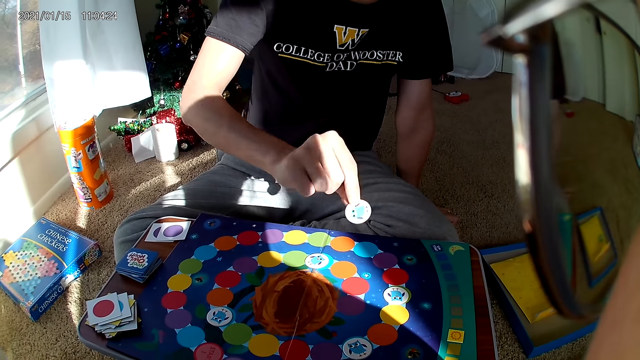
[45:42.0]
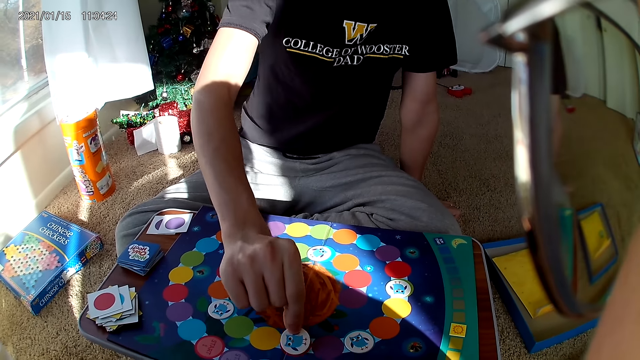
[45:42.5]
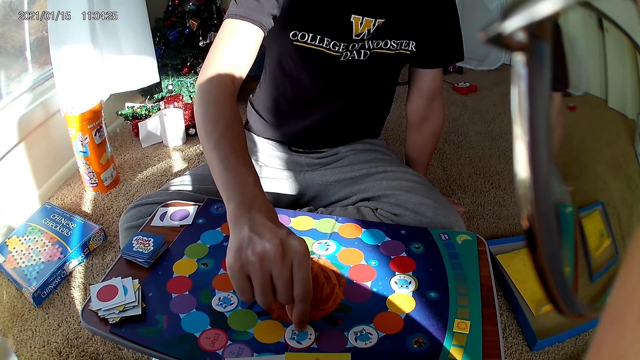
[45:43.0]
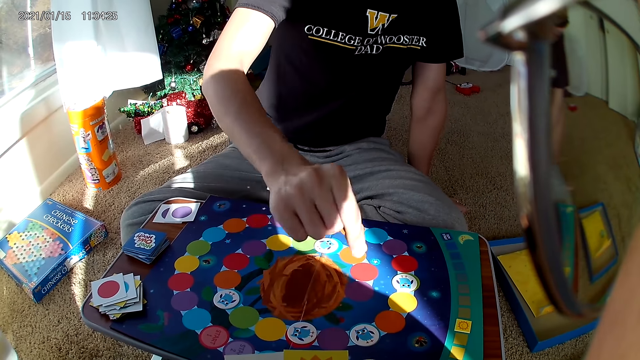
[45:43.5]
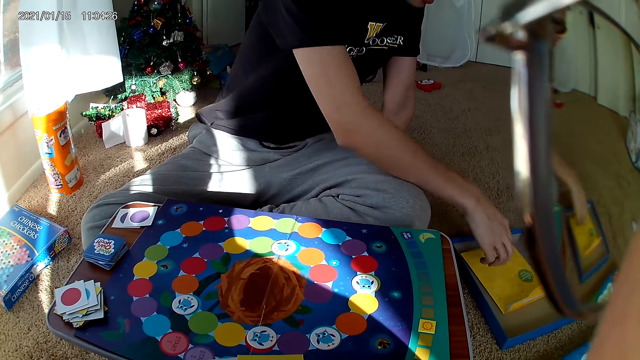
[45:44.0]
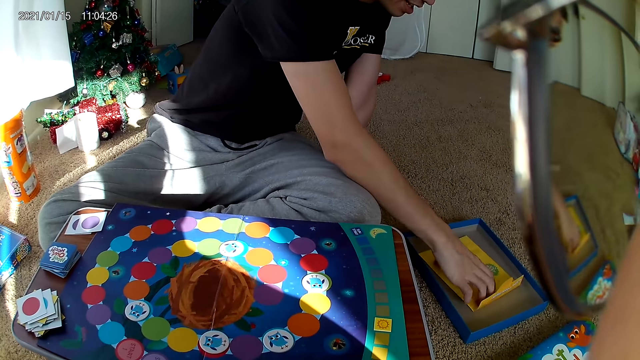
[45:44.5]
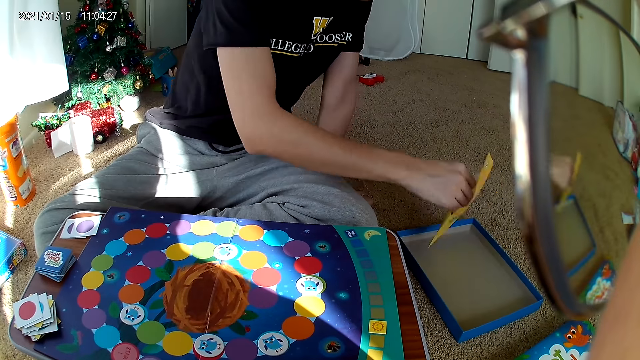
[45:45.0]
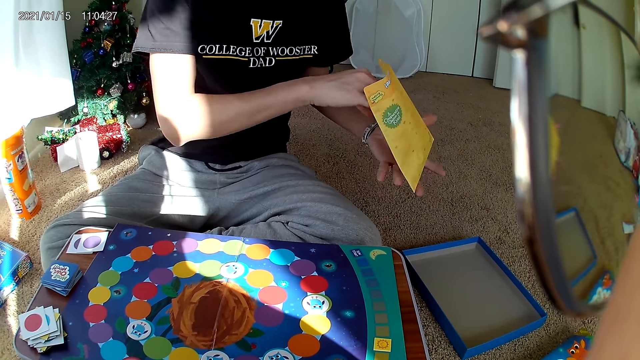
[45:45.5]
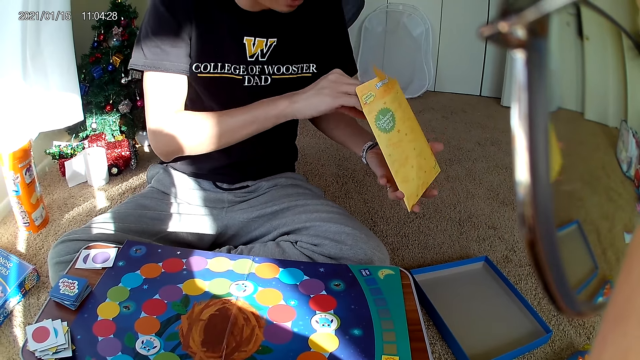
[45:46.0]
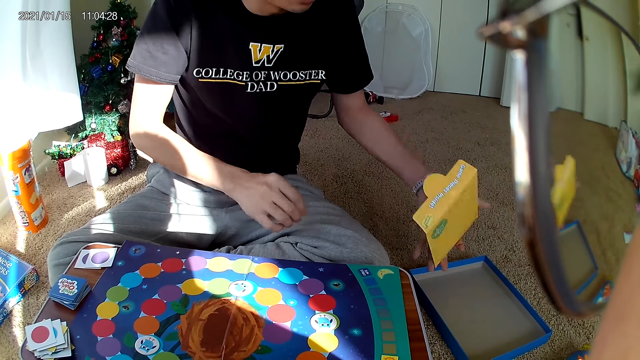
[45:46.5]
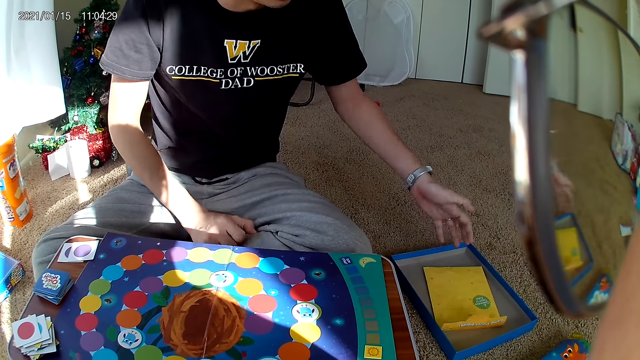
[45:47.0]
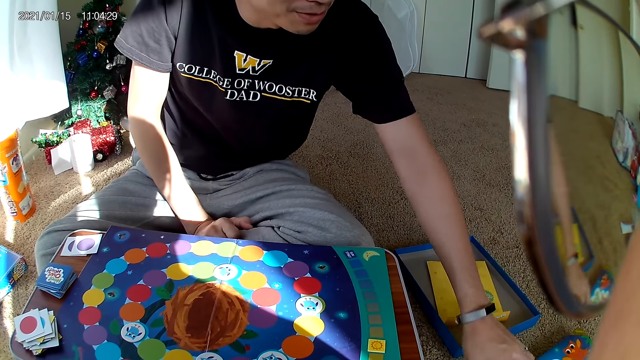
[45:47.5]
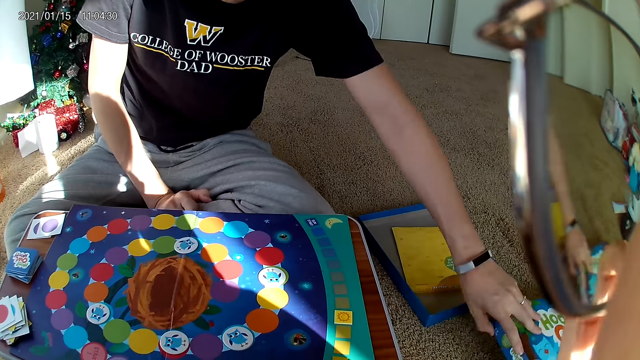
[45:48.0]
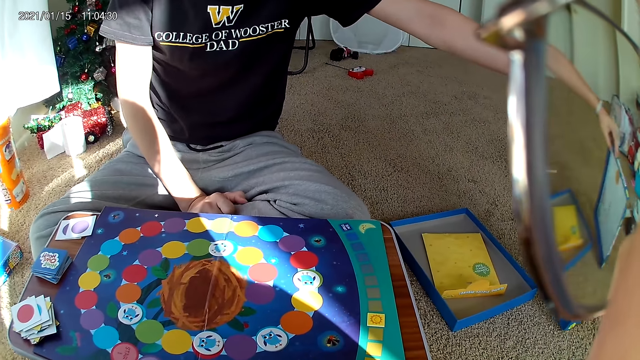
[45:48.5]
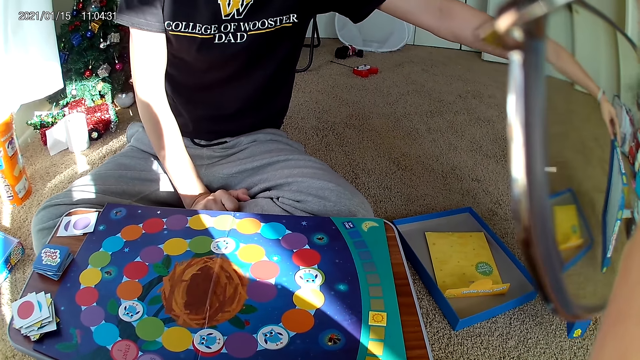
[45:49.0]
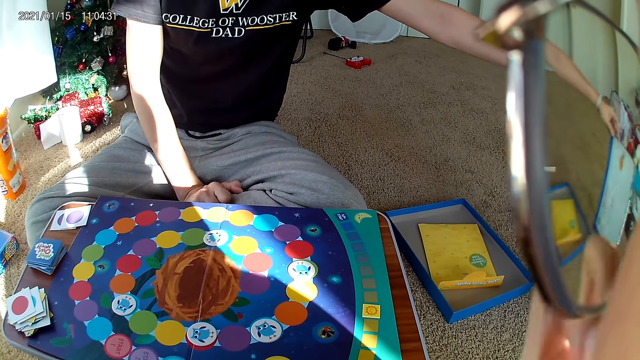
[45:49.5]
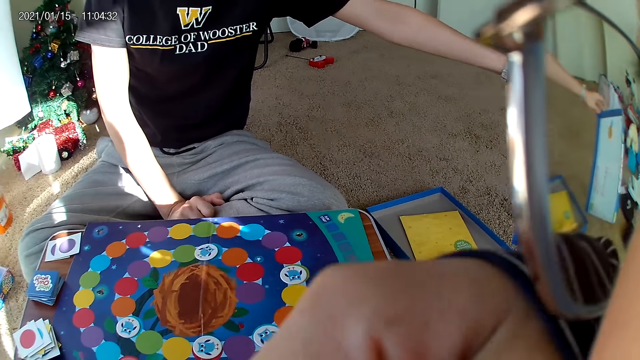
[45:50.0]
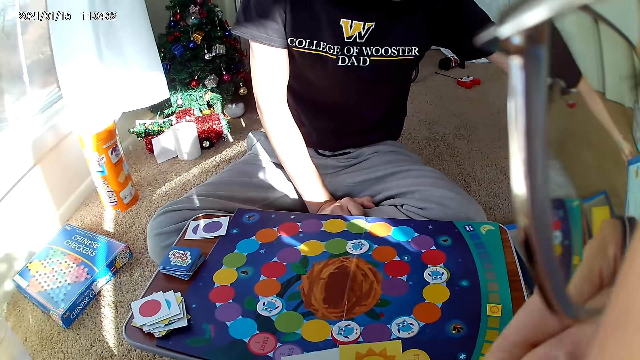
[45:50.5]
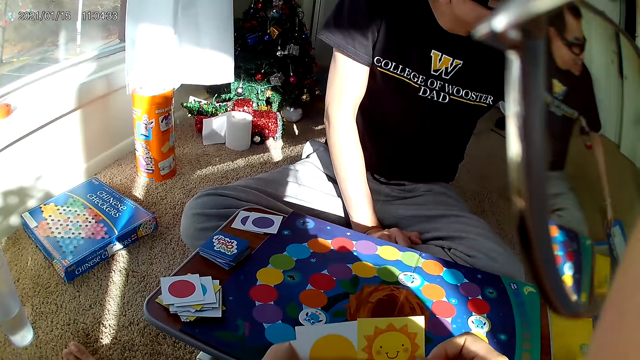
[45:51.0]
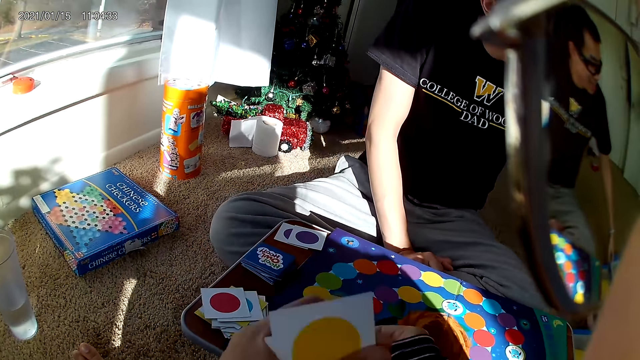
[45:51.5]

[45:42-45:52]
A man drops the card on the board with his right hand. The man picks a sachet from a carton on the ground with his right hand. The man holds an open envelope. The man drops the sachet into the carton on the ground with his left hand. The camera wearer puts the open envelope on the pack. The man picks the carton from the ground with his left hand. The camera wearer moves a hand.

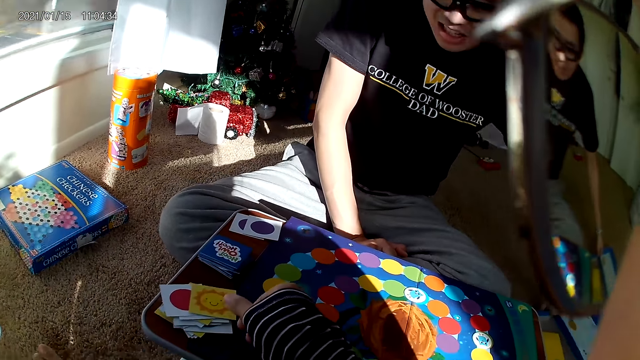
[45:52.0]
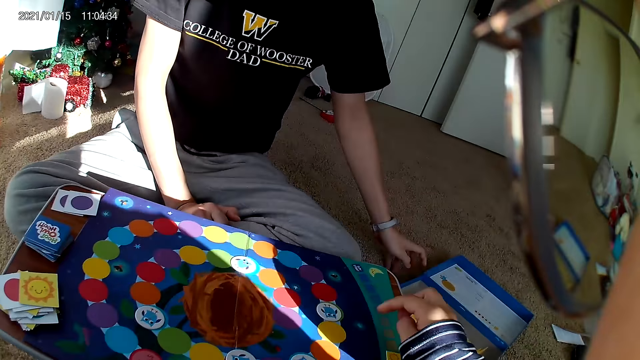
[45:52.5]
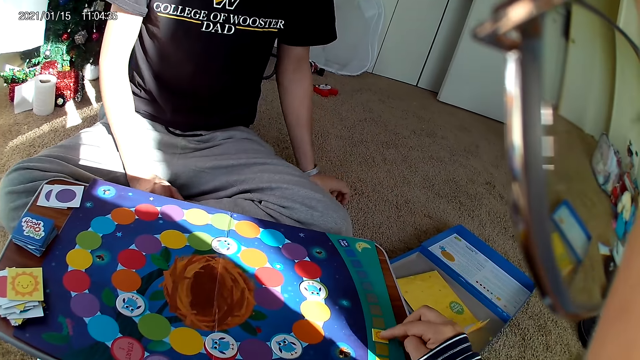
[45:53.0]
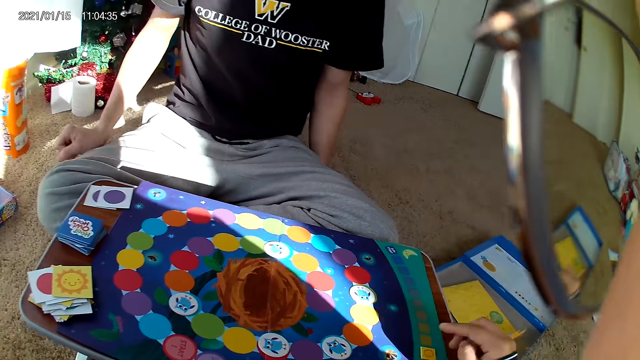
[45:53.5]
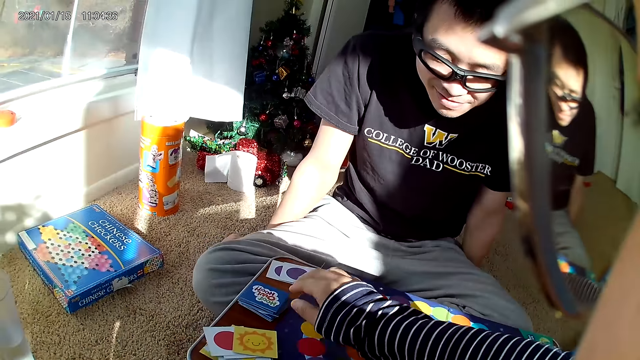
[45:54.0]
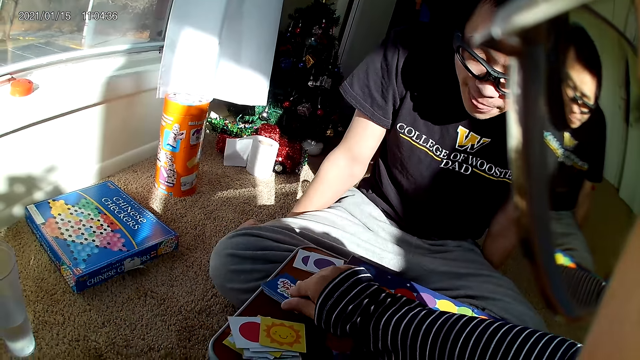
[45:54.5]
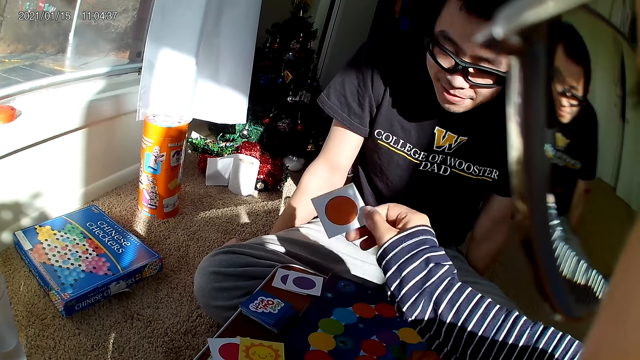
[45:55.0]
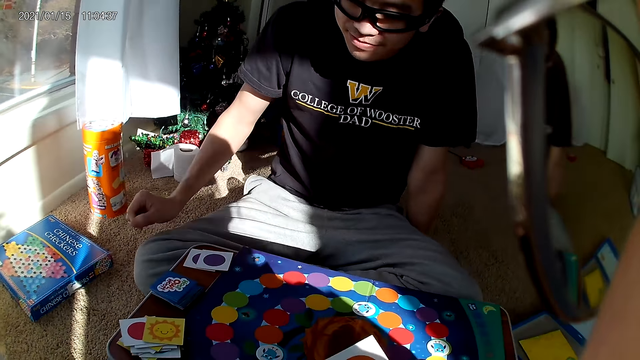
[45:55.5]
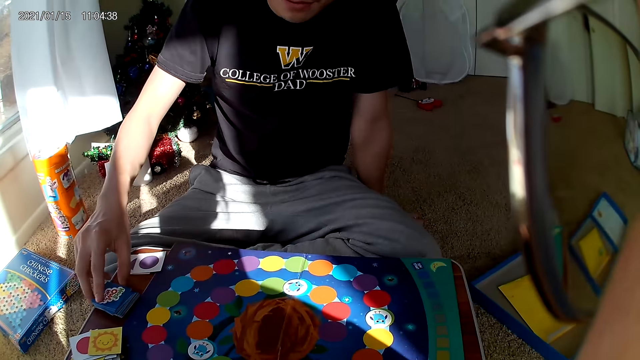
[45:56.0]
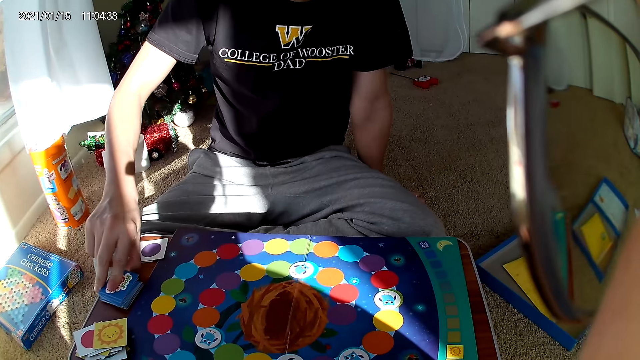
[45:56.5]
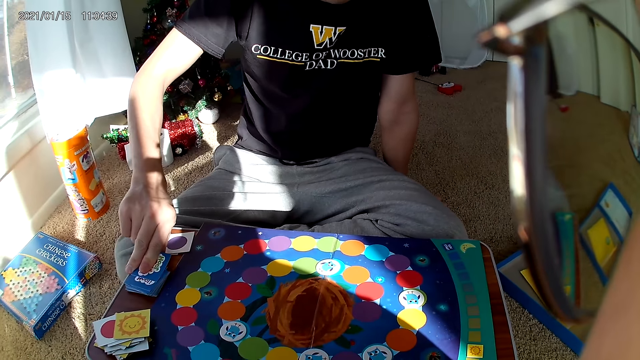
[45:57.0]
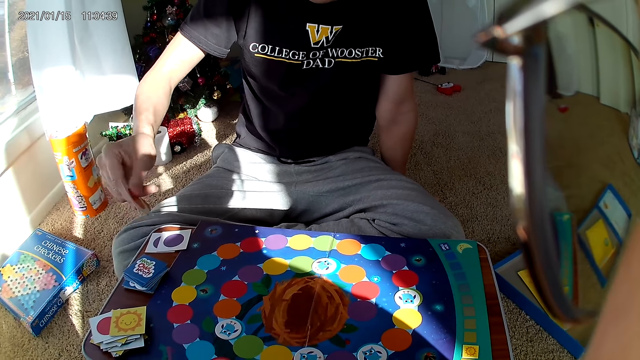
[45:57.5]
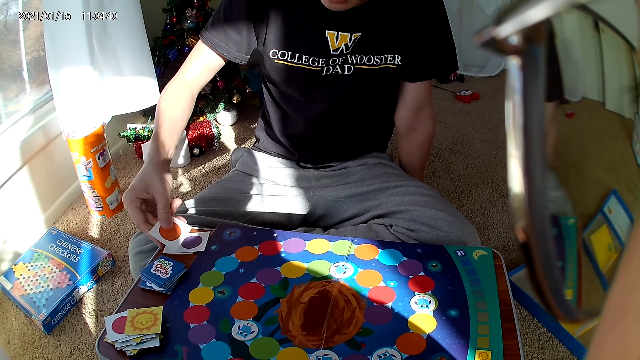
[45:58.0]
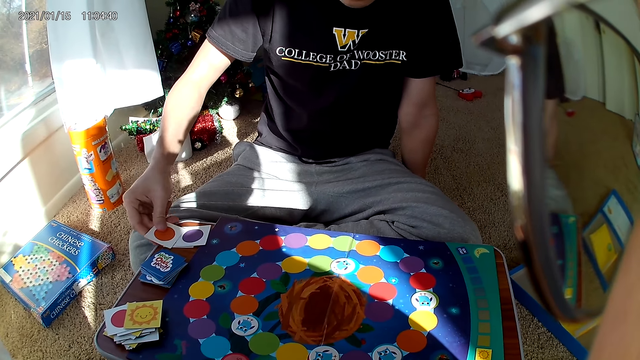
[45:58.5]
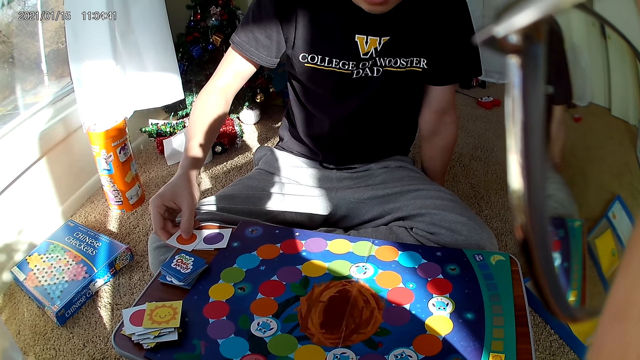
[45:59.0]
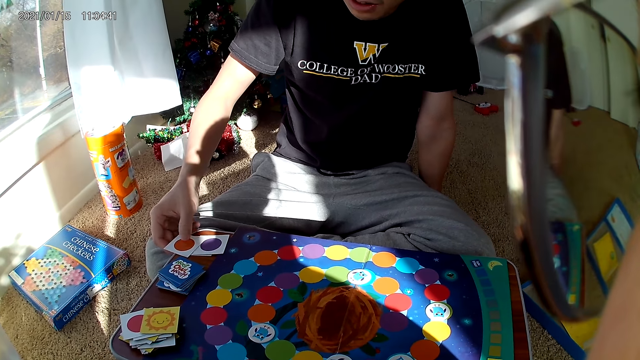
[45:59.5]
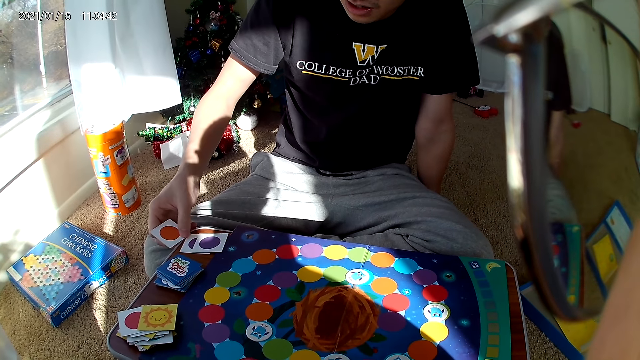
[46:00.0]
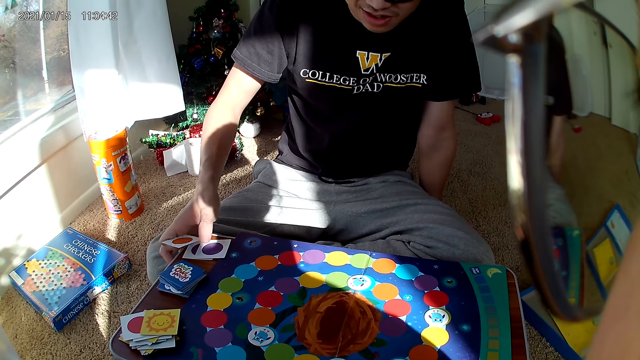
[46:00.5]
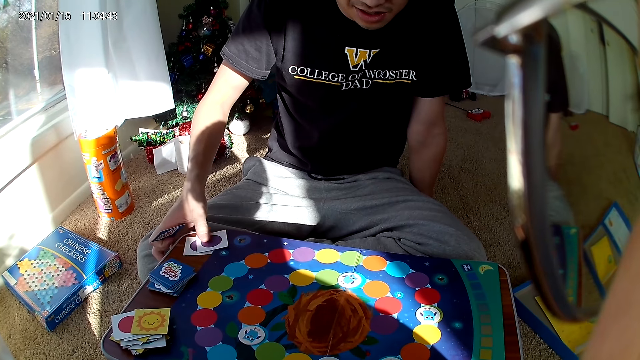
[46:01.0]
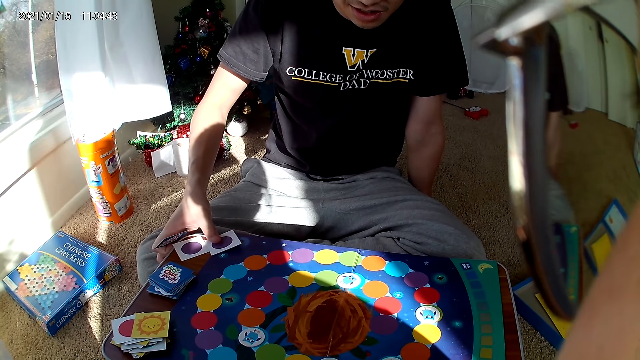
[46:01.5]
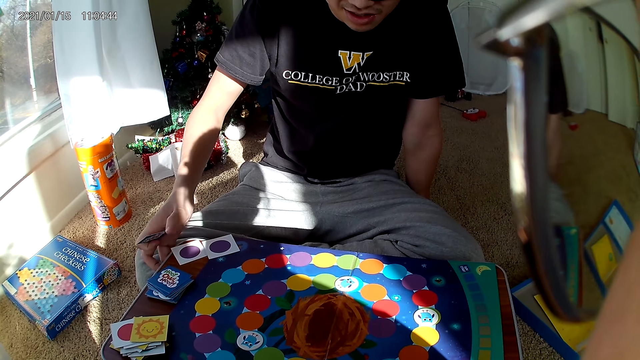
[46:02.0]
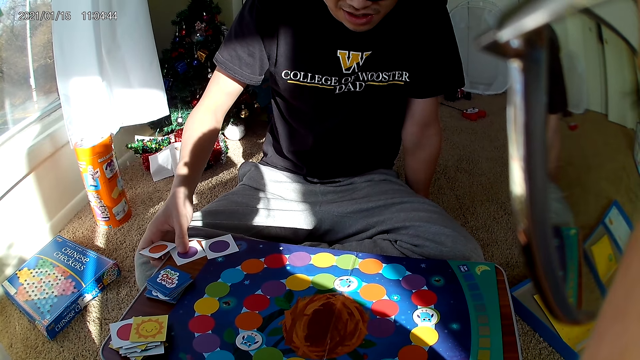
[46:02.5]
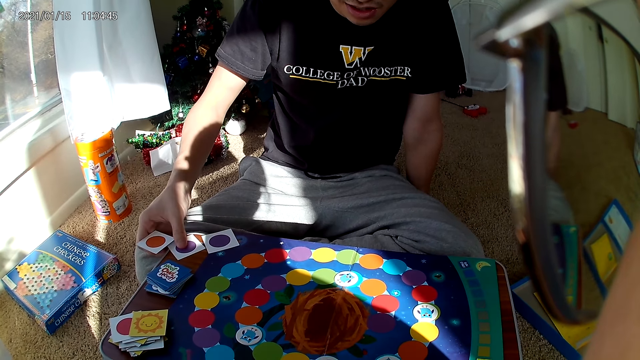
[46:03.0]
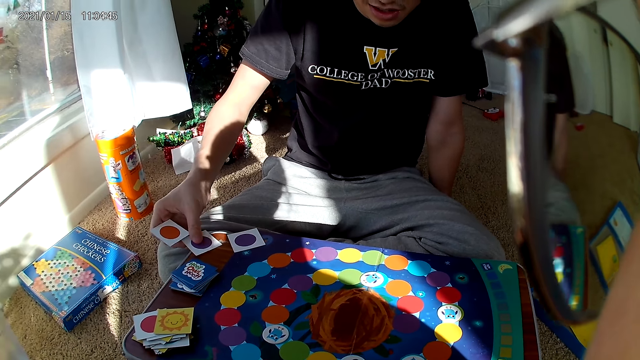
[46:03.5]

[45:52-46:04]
The camera wearer drops a card on the board with her right hand. She adjusts the card on the board with her right hand. She picks a card from the board with her right hand. A man picks a card from the board with his right hand, adjusts cards on the board with his right hand and touches playing cards.
